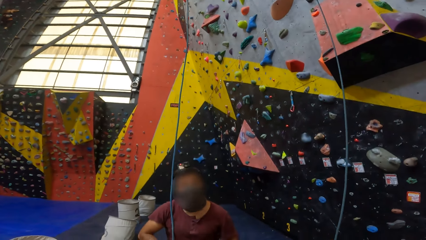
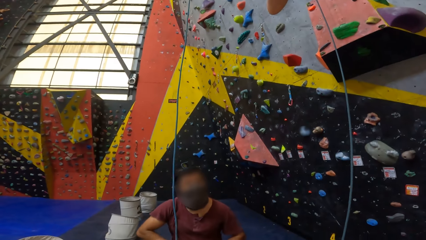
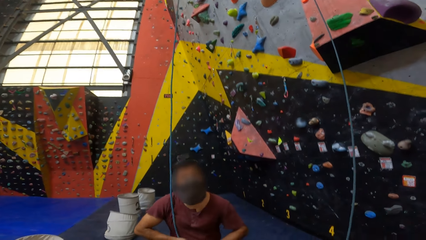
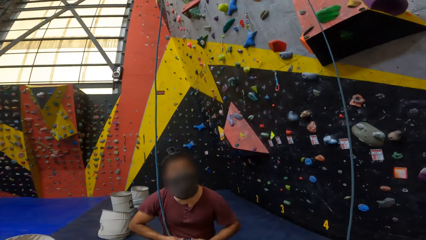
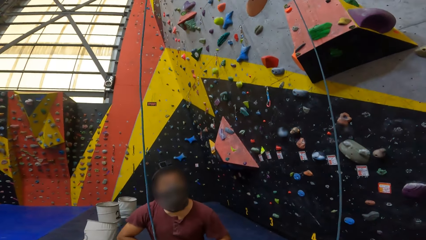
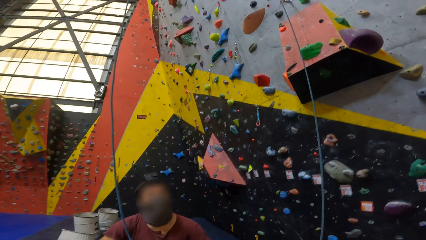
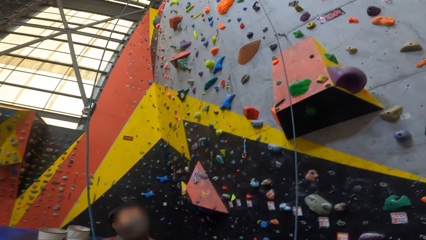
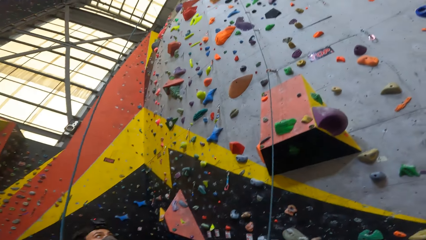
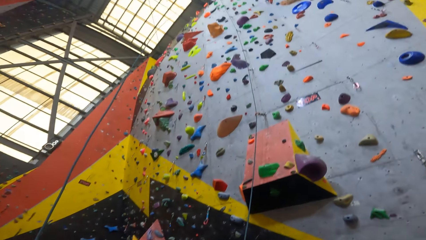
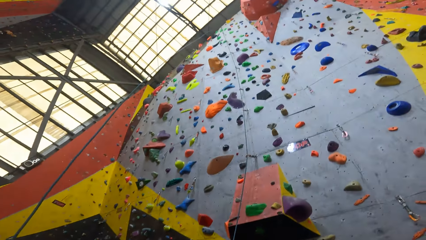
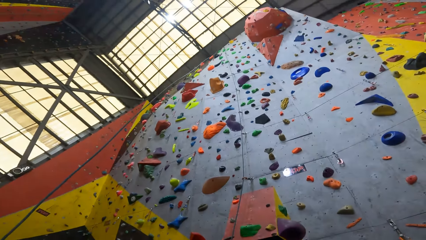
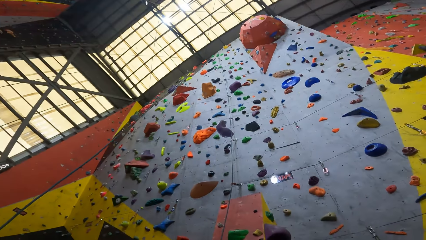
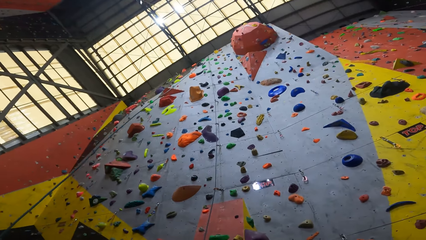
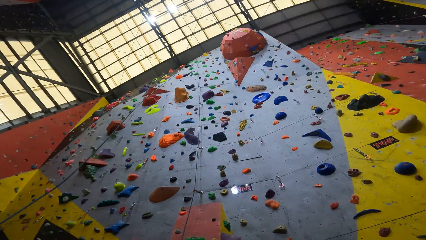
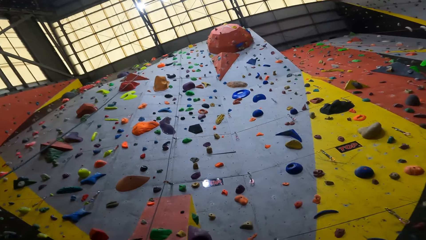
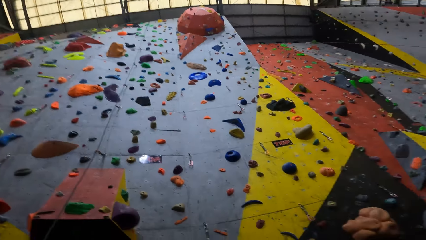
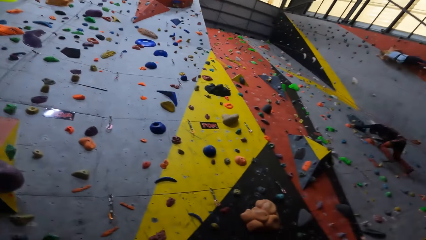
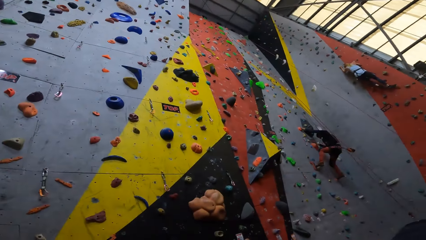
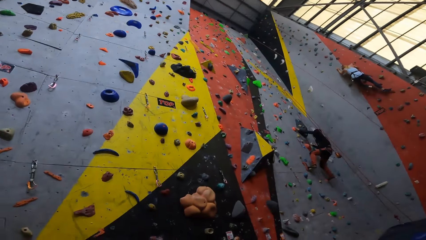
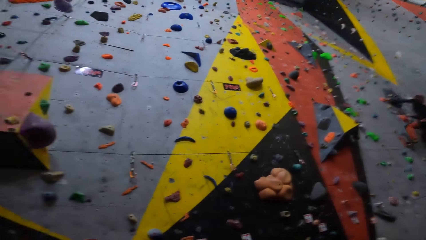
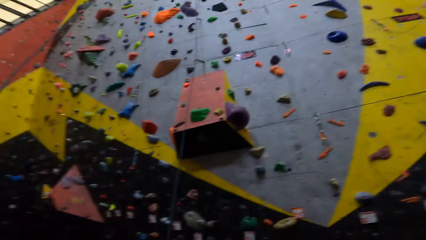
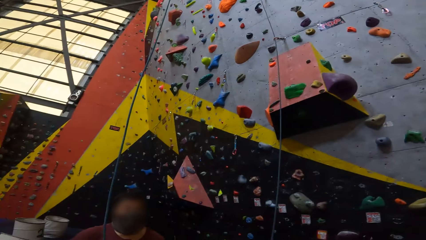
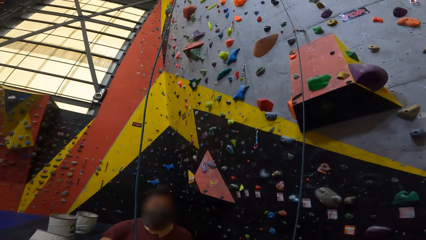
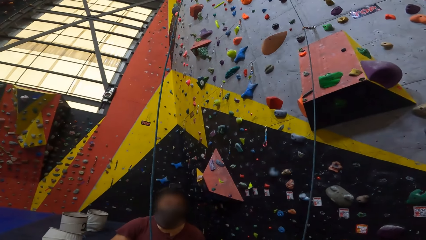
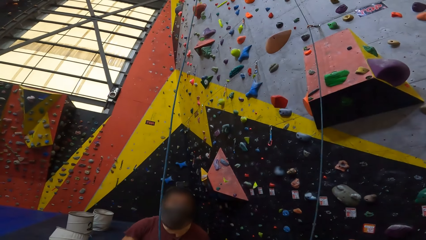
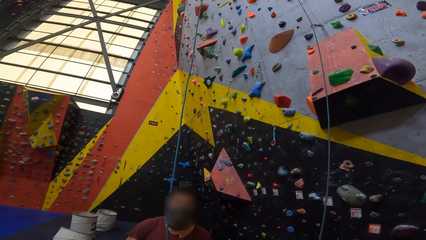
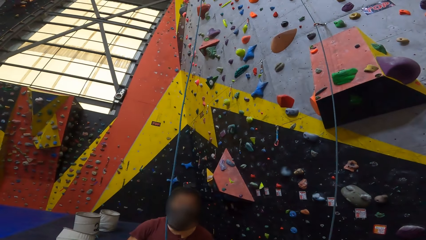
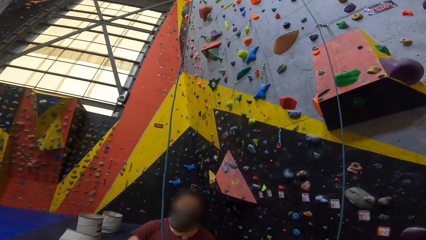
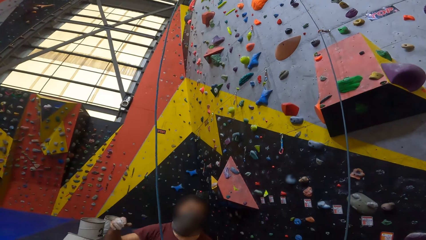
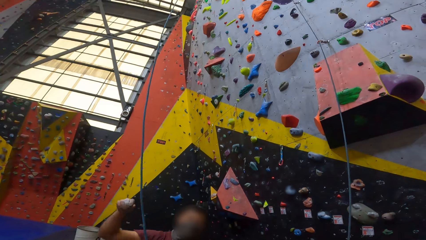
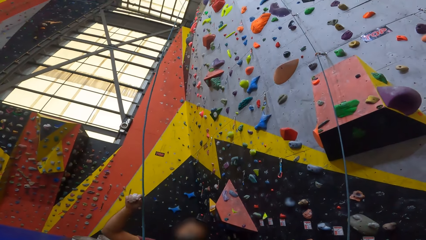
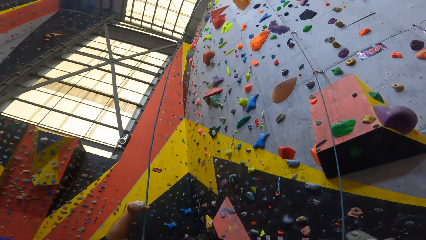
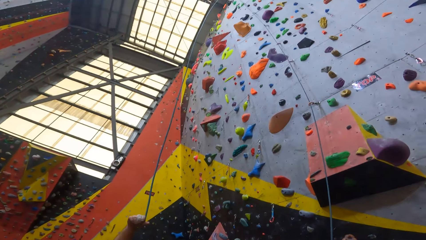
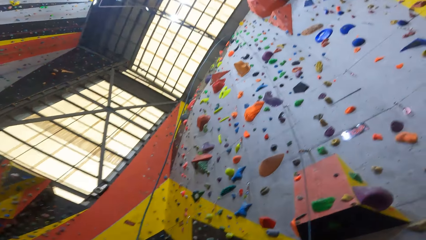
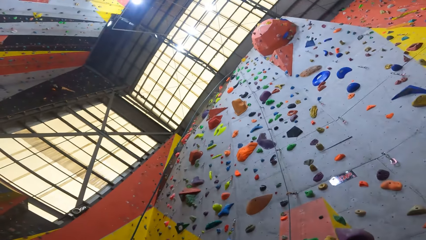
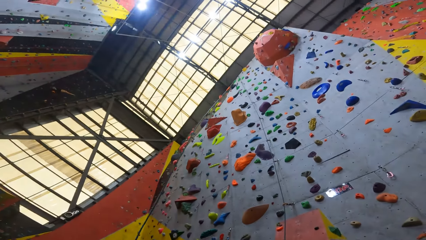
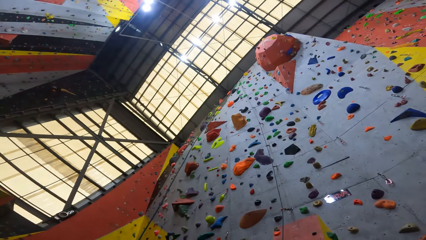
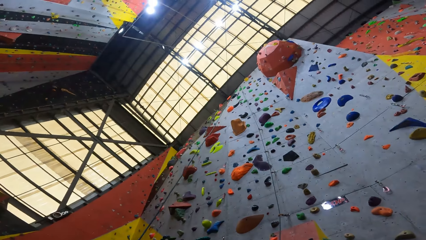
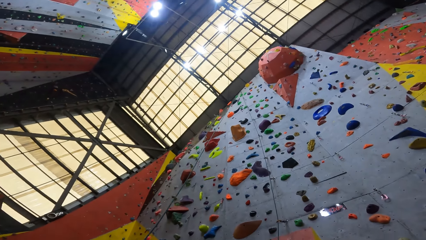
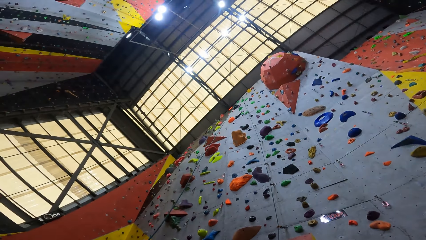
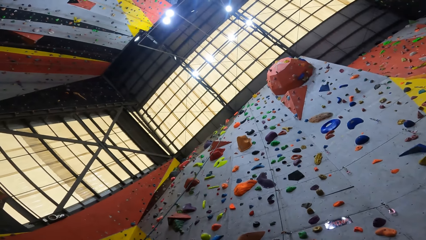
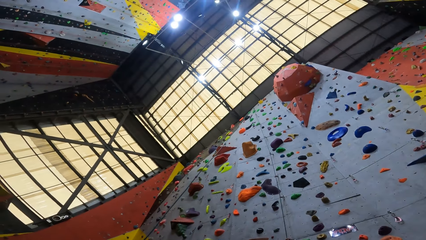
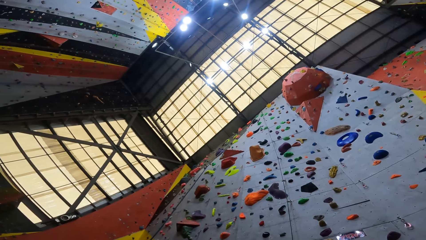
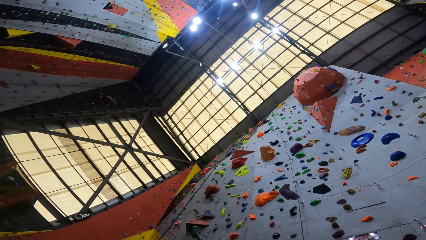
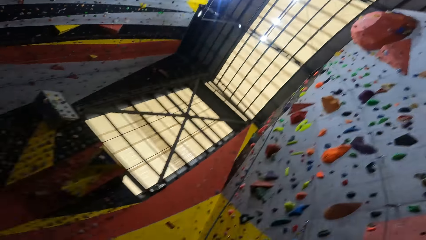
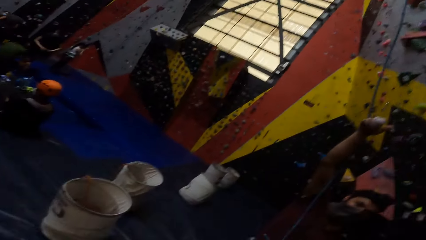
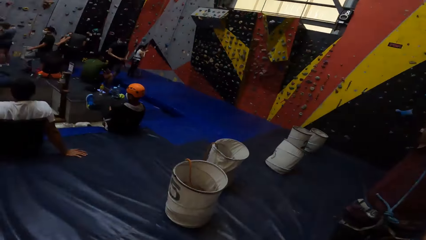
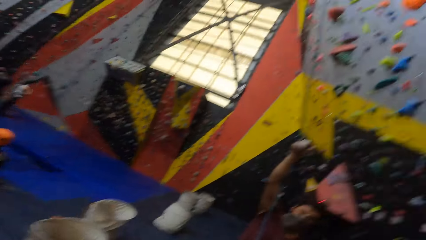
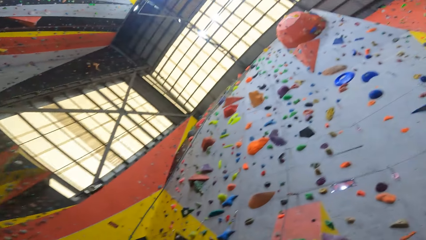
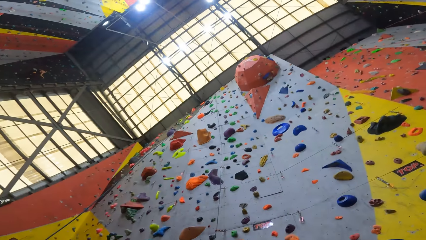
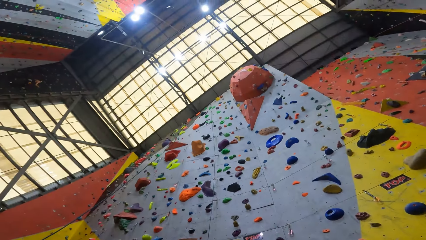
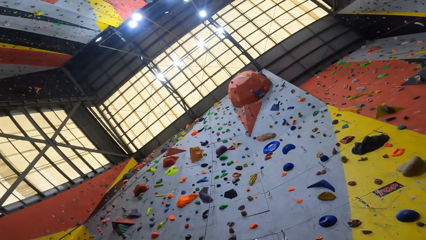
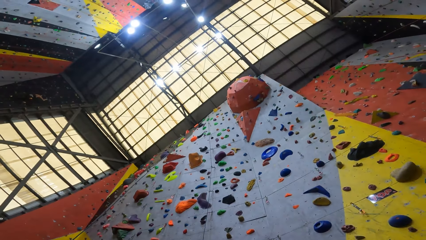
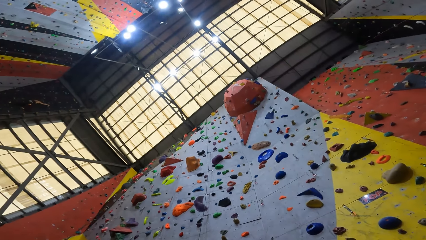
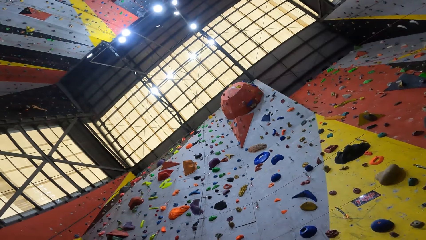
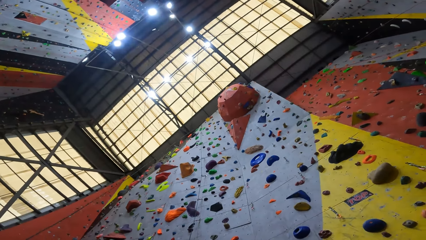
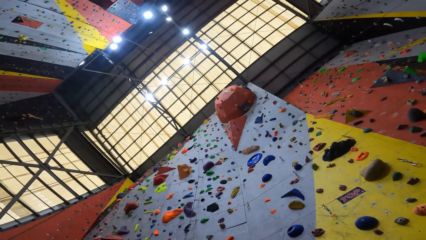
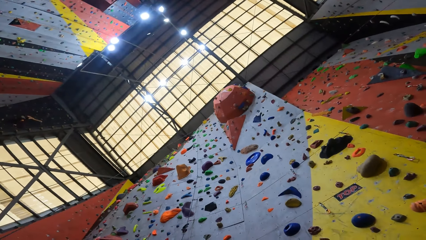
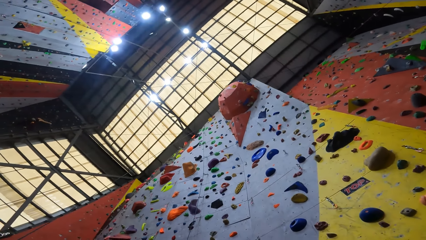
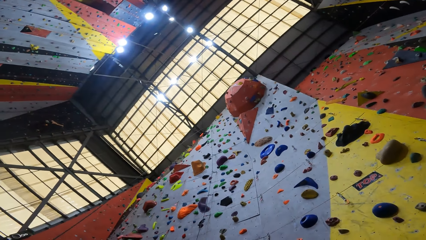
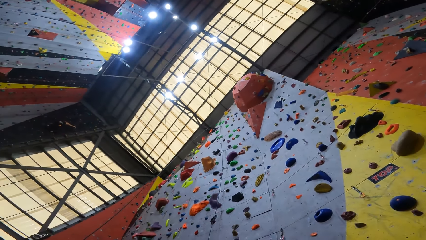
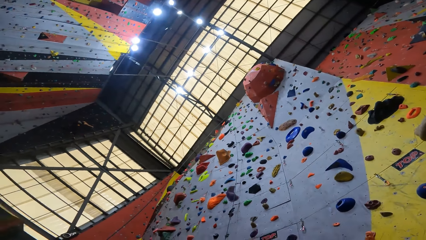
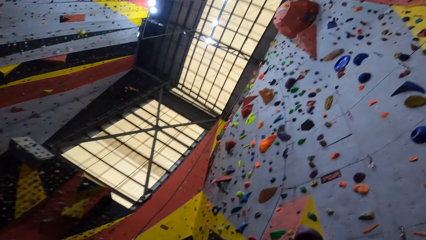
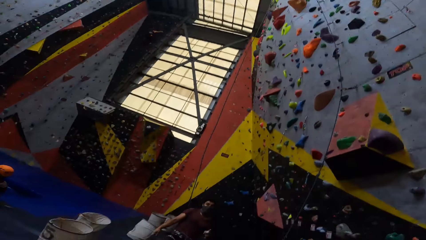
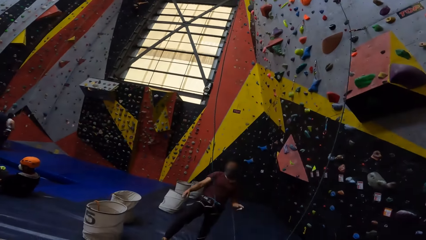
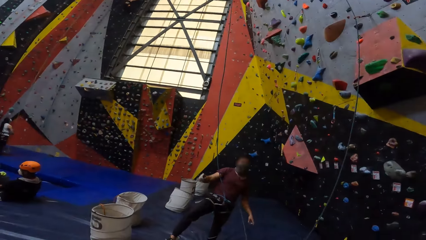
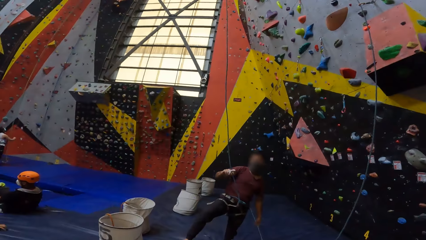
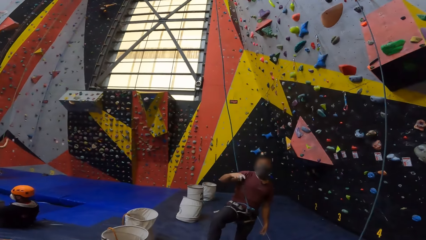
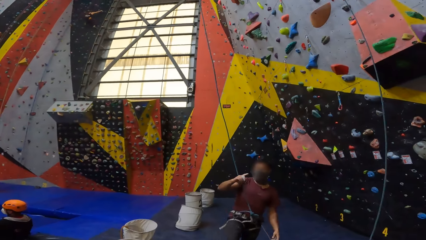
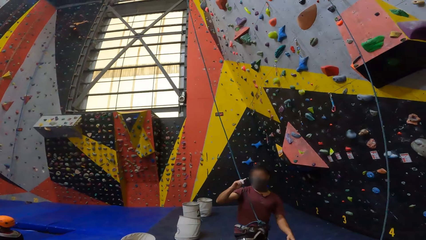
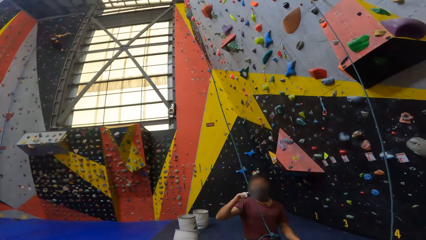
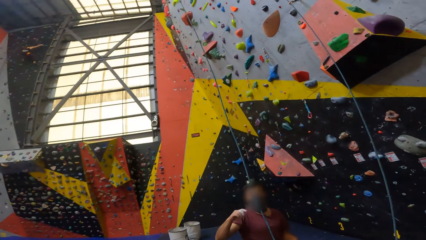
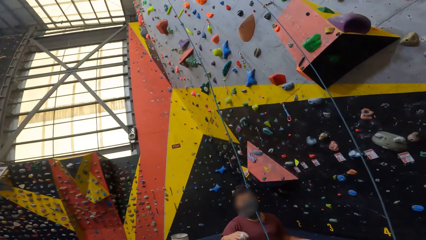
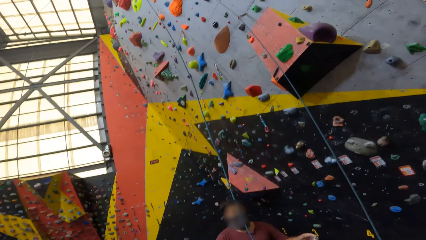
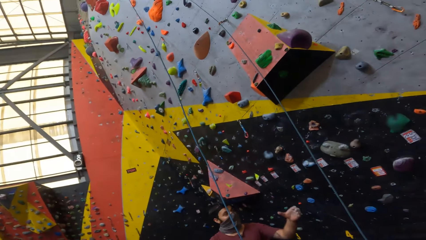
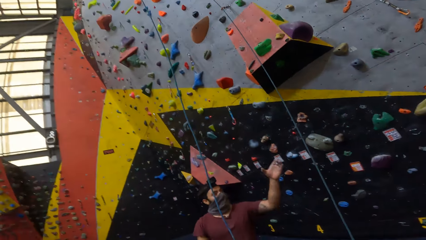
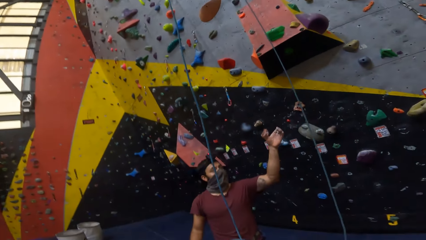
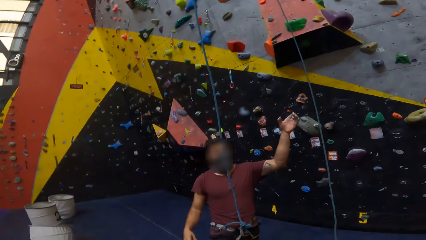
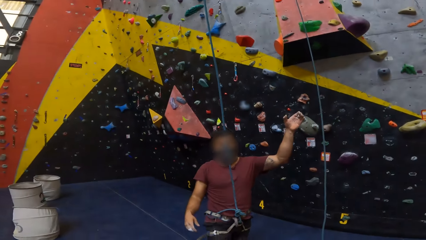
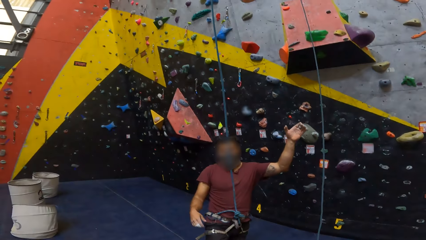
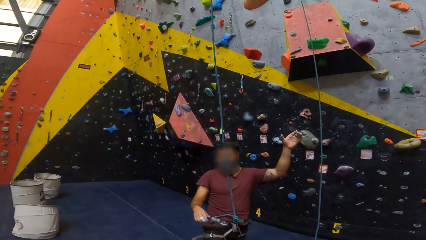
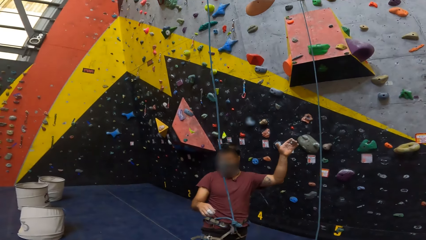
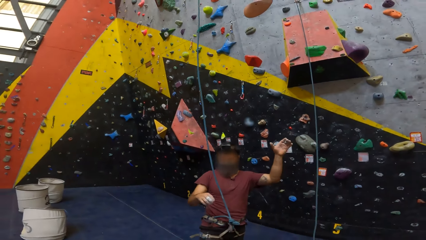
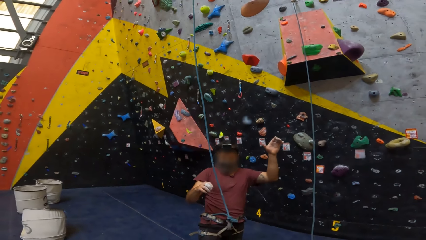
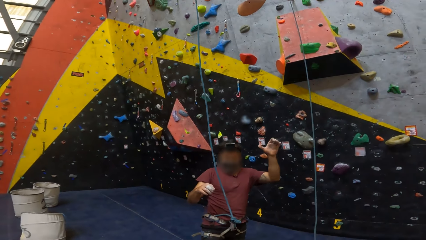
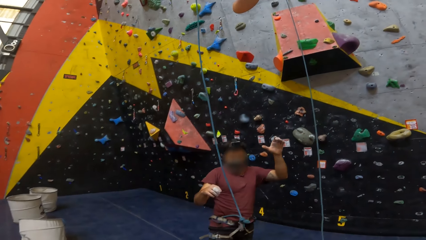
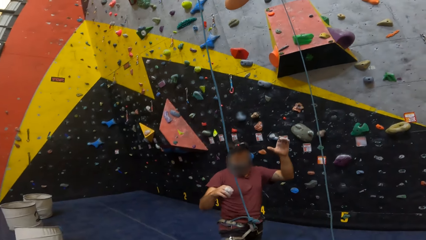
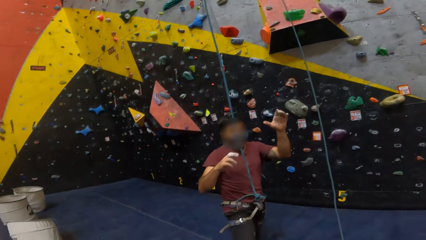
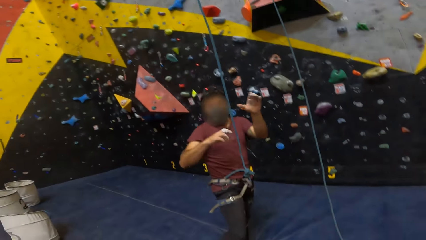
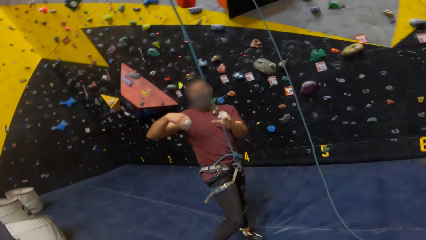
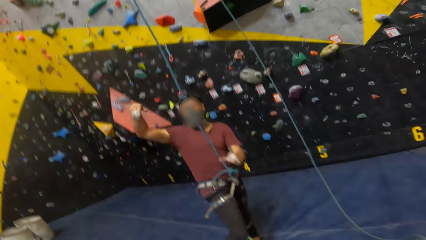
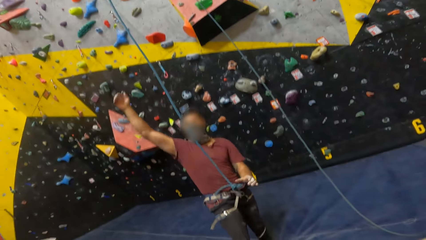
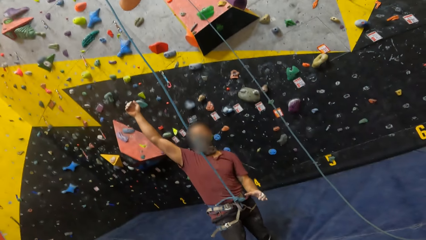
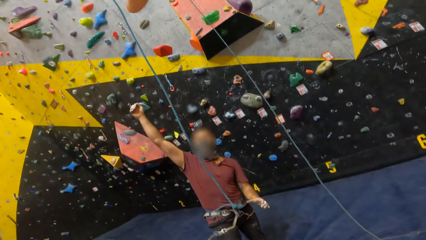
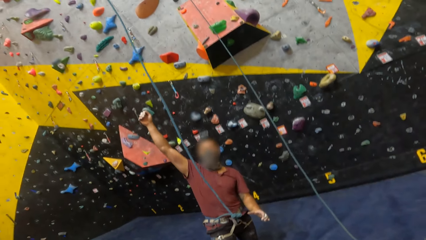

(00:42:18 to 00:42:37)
The camera wearer looks up the bouldering wall. They look around the climbing game. They look at a man. A man gestures to another man.
